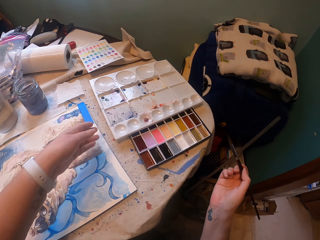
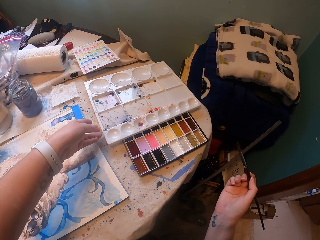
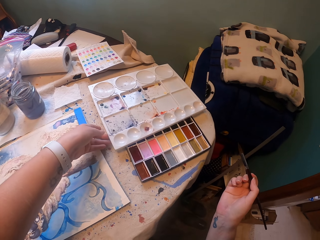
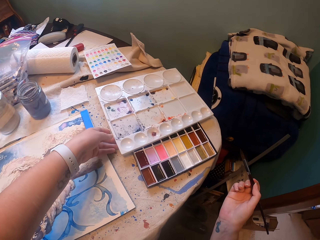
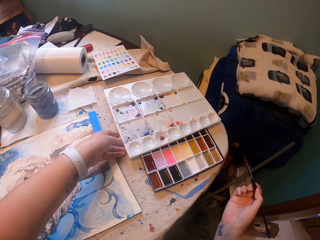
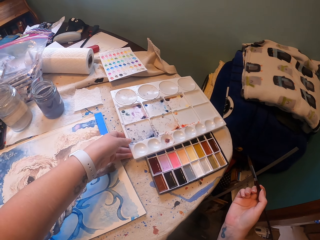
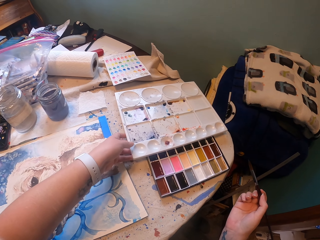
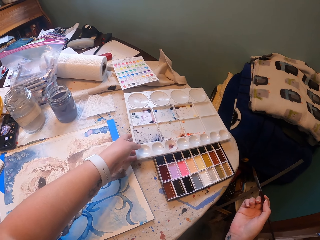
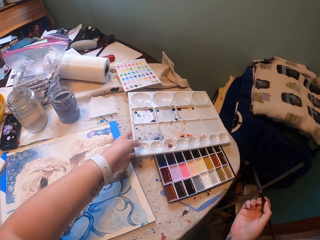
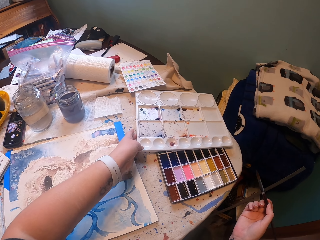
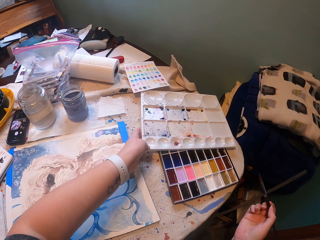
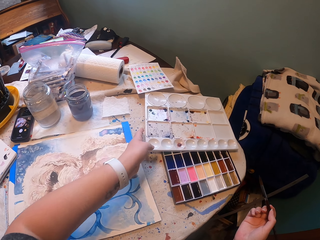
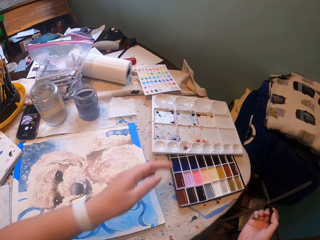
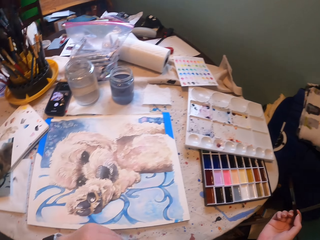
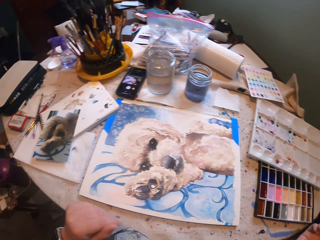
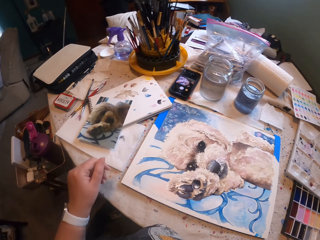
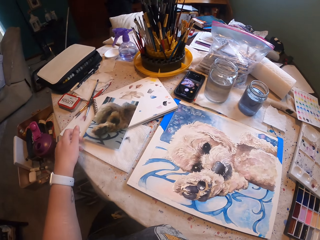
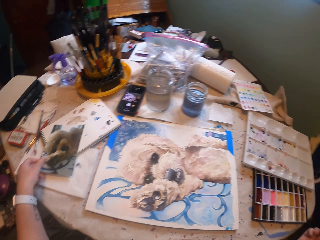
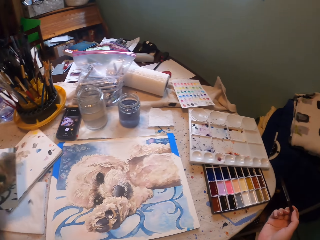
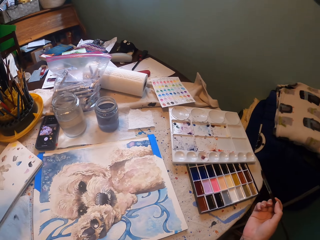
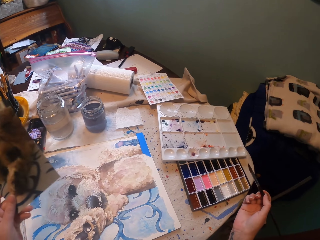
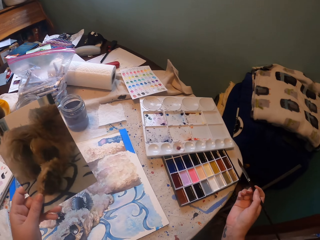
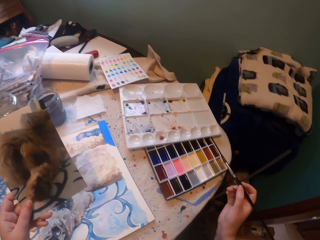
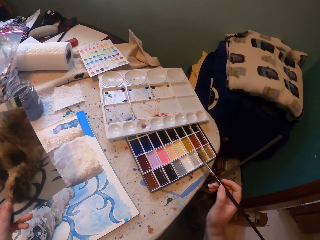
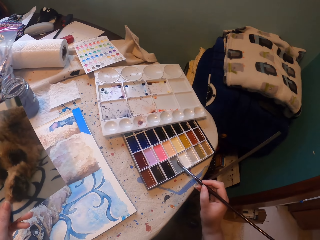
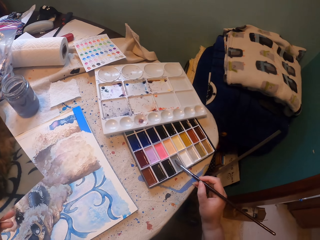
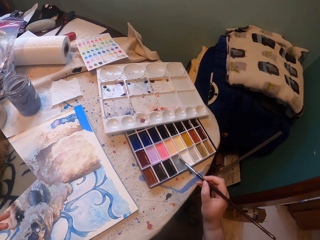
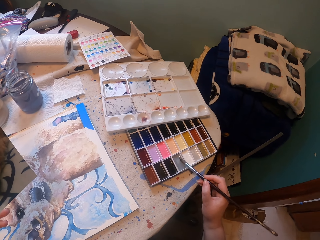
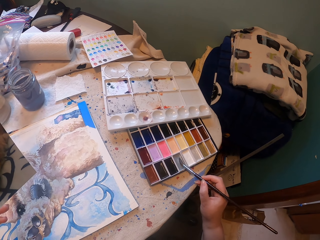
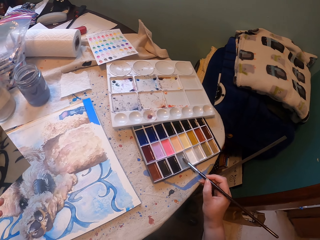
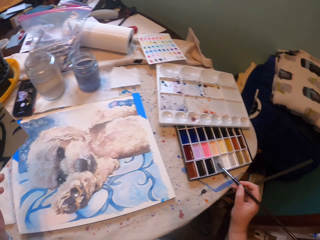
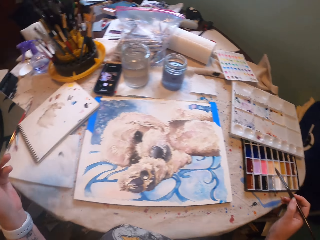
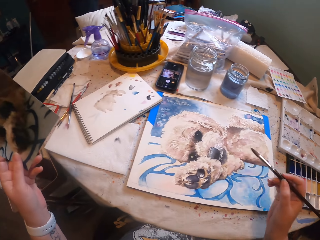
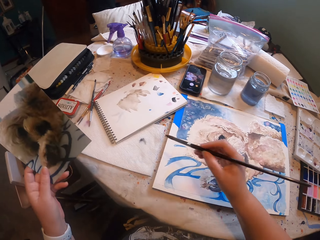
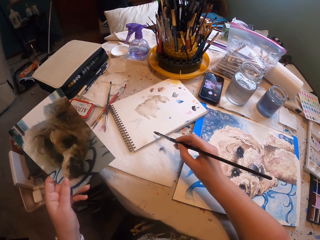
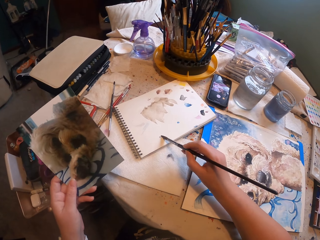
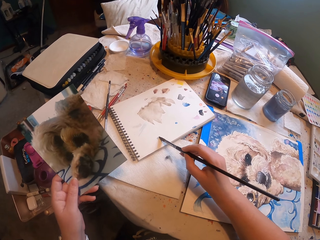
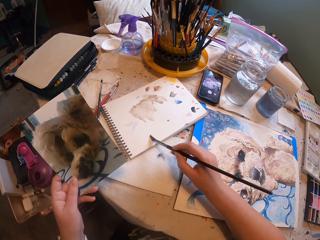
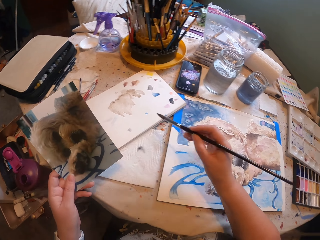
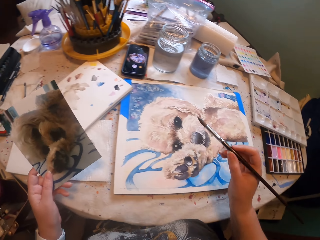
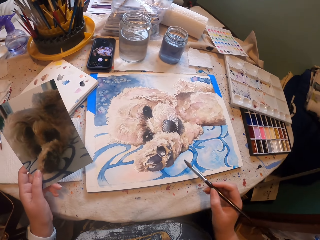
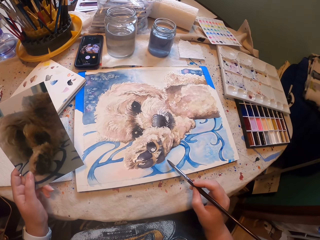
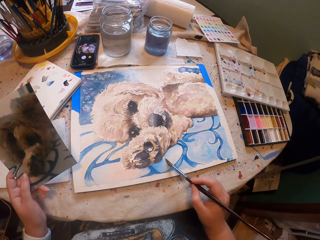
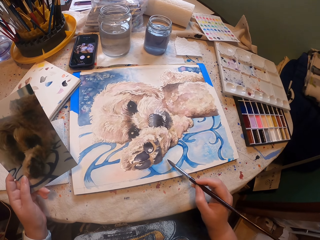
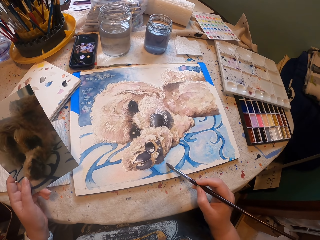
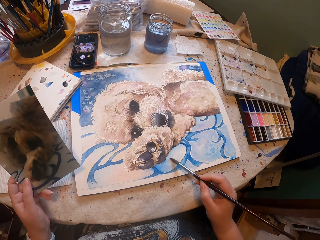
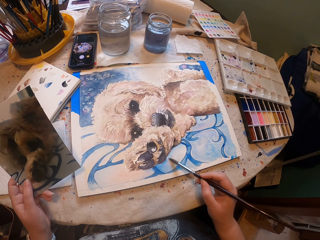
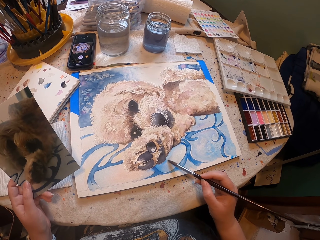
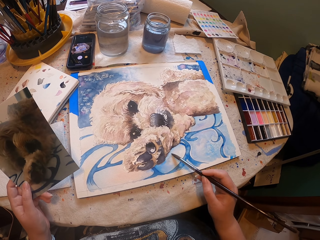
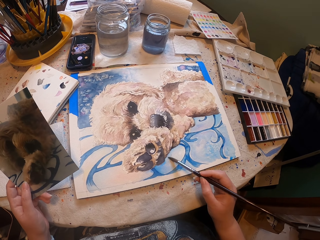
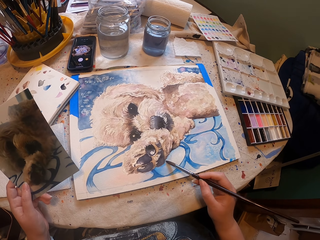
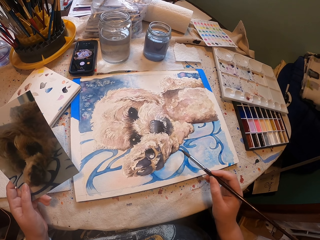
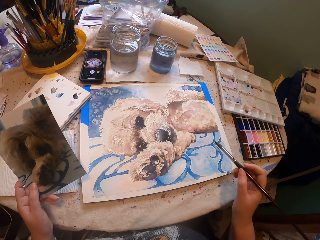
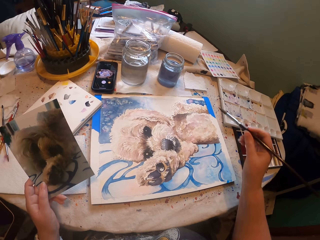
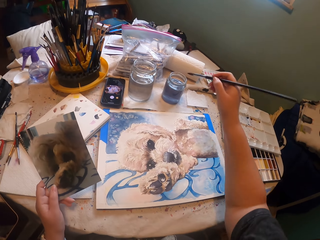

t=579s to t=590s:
The camera wearer holds the color tray on the table. They move the color tray. They pick up the picture. They rub the brush on the color set. They dip the paintbrush in paint. They paint on the notebook. They wipe the paintbrush on a book. They shade the sketch. They paint a painting using the paintbrush.

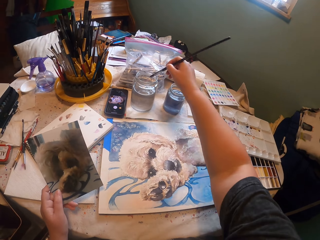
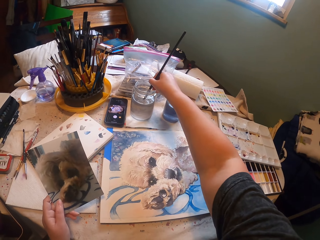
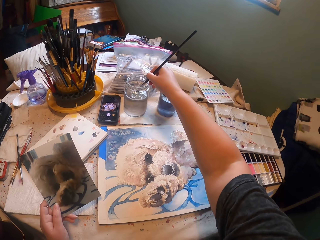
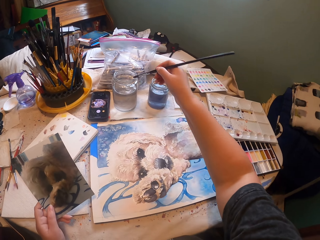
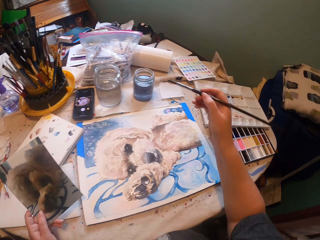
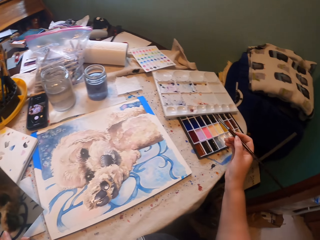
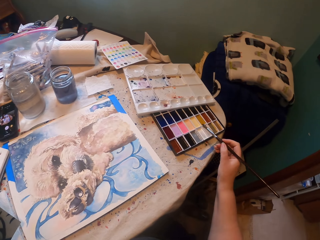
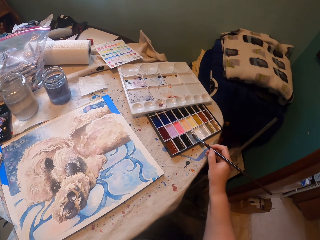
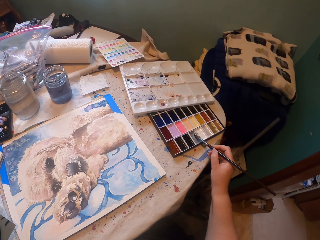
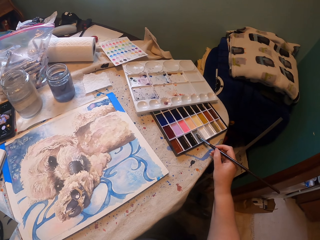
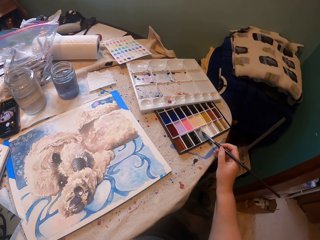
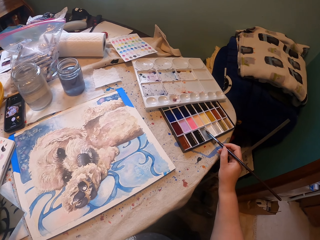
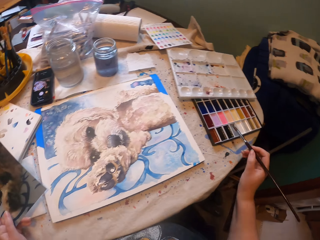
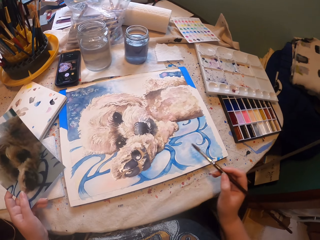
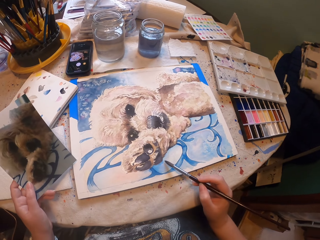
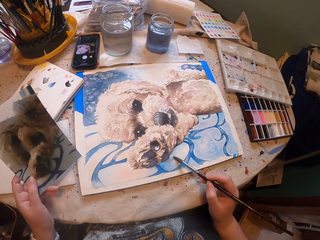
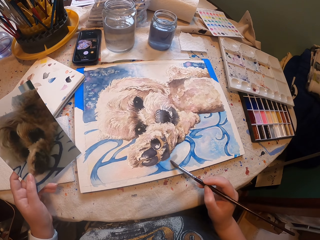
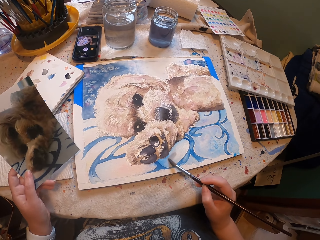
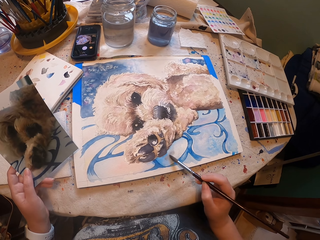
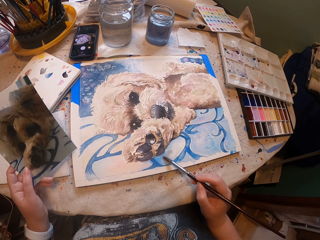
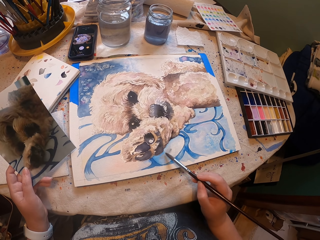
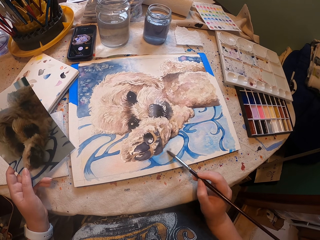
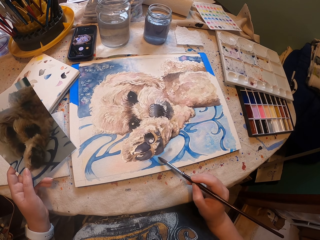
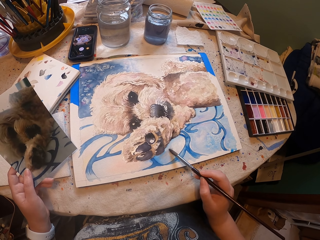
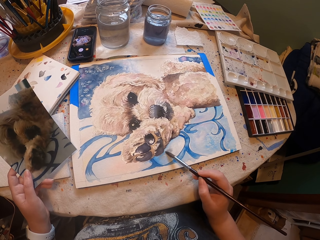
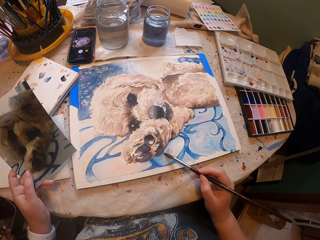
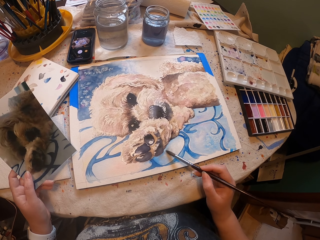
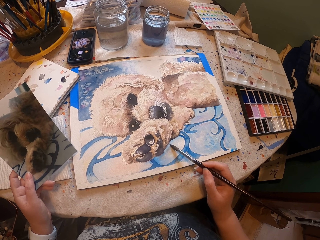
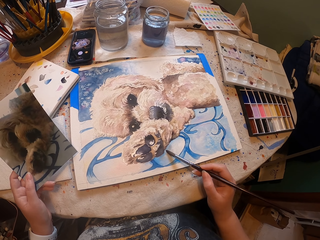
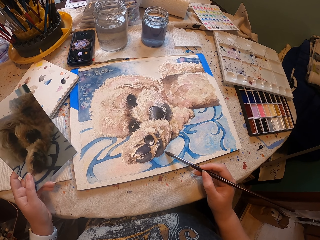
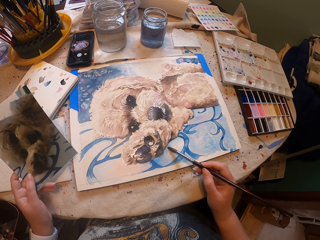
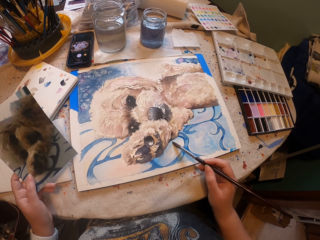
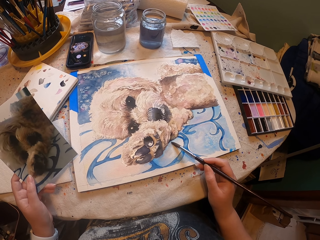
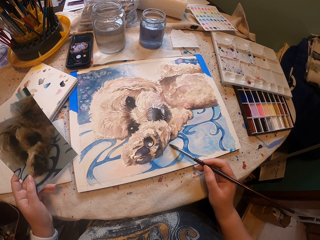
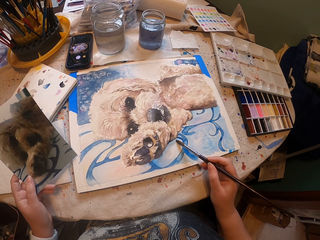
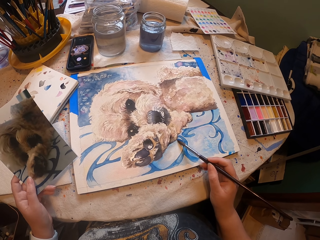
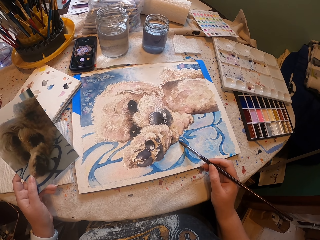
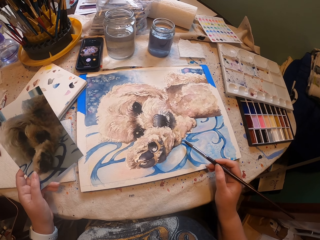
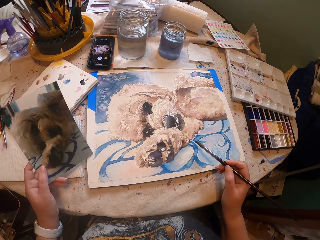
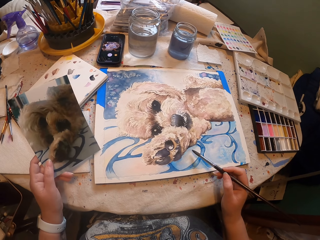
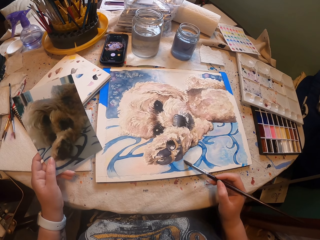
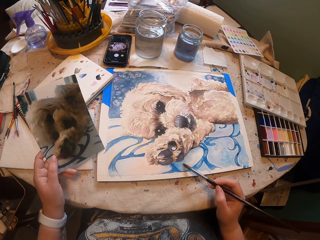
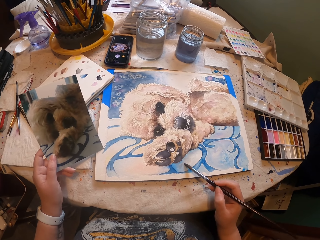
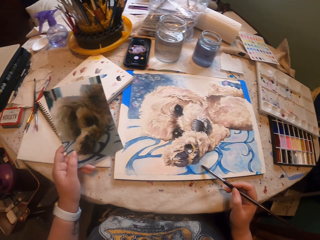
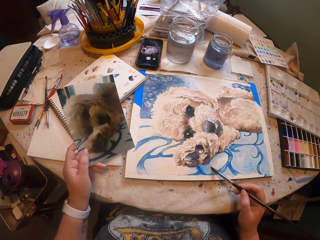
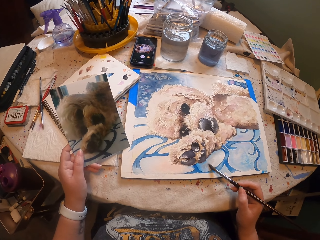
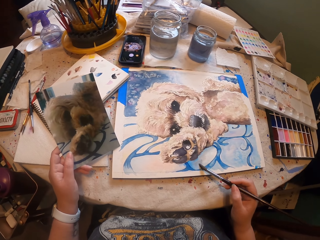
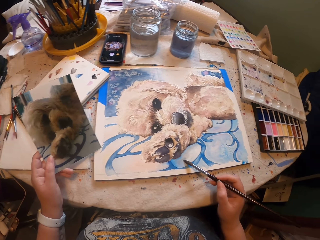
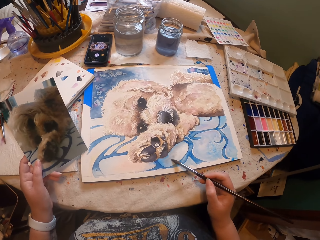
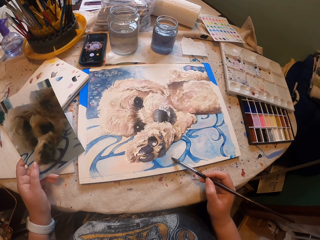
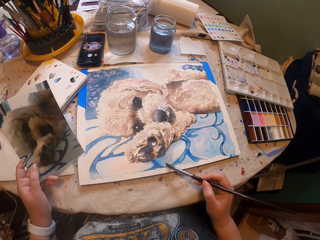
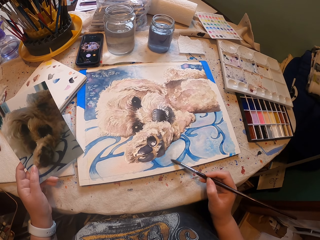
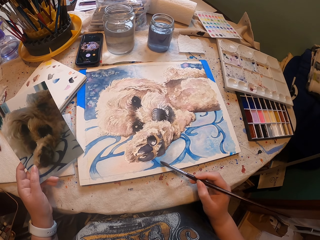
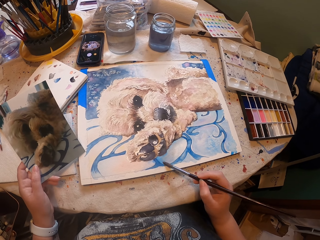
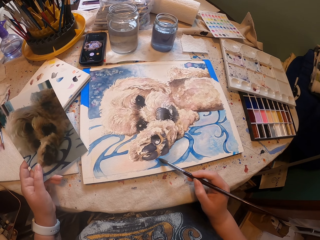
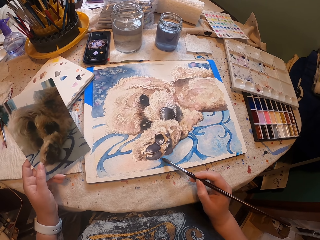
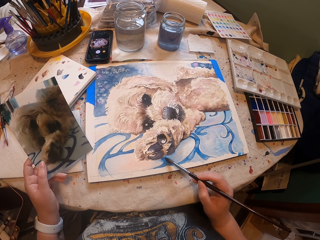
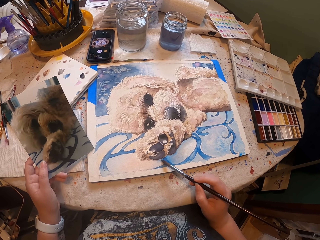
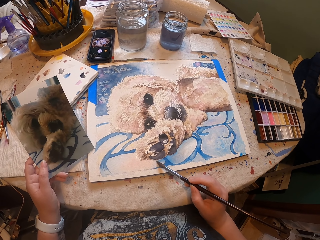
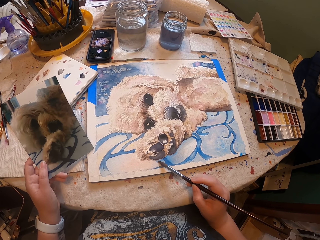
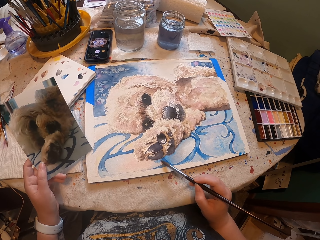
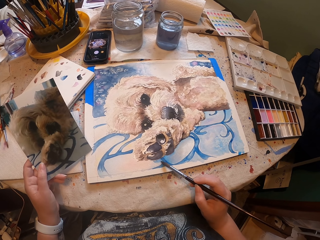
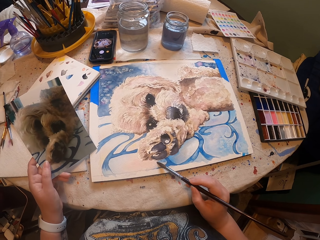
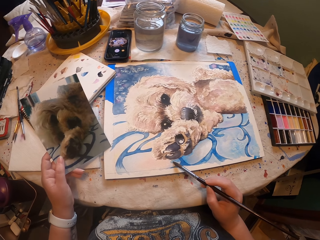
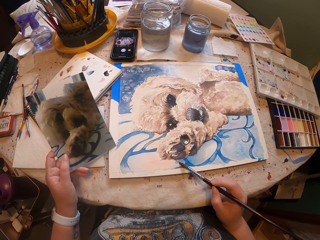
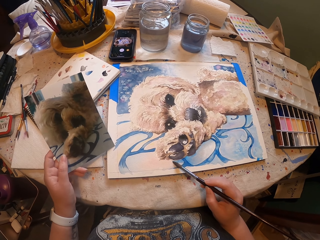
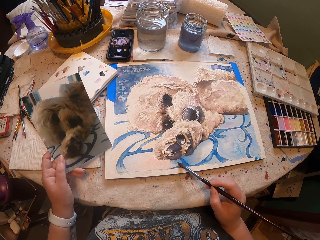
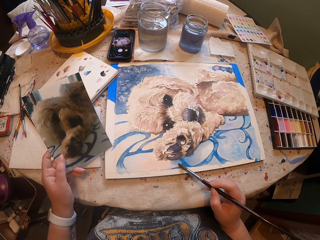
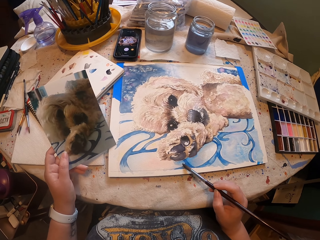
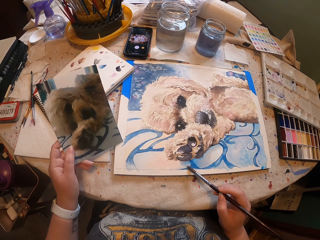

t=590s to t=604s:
The camera wearer dips the brush in the water. They dip the paintbrush in paint. They paint a painting using the paintbrush.
